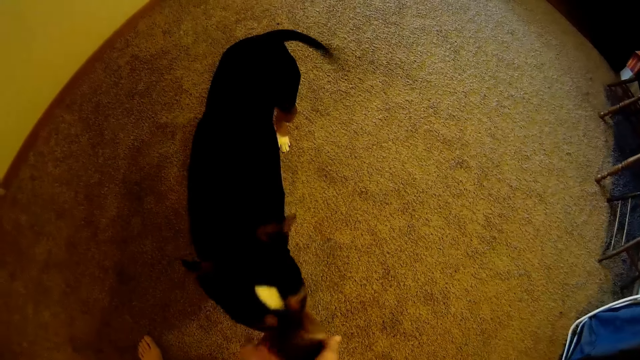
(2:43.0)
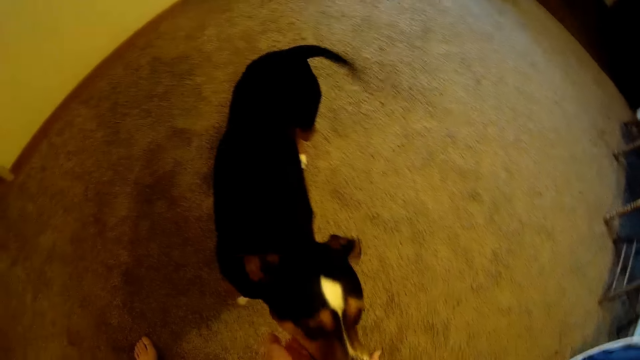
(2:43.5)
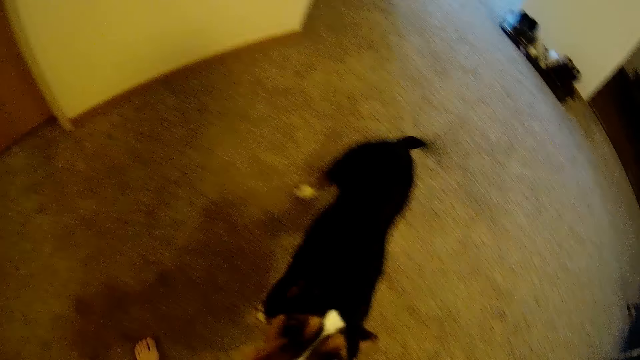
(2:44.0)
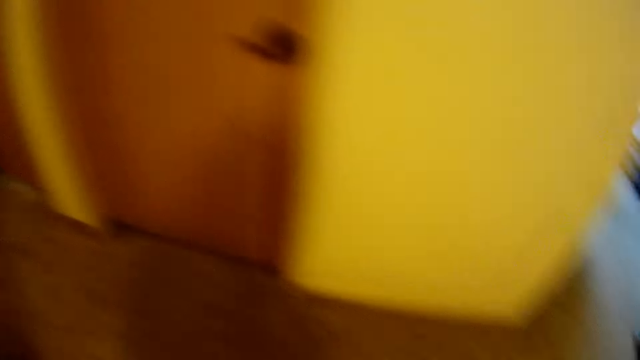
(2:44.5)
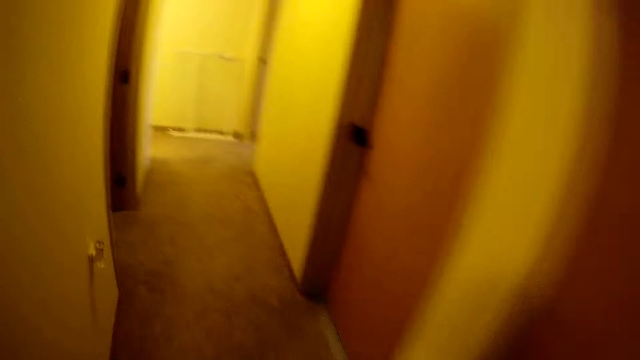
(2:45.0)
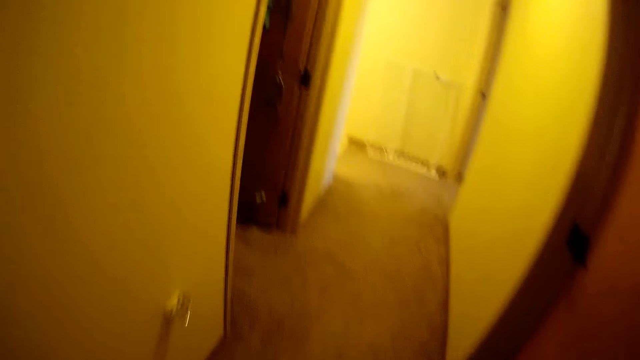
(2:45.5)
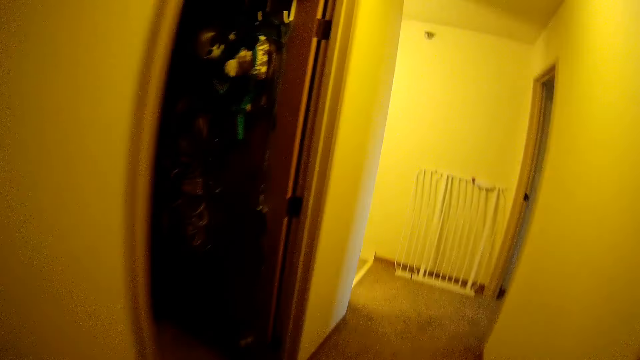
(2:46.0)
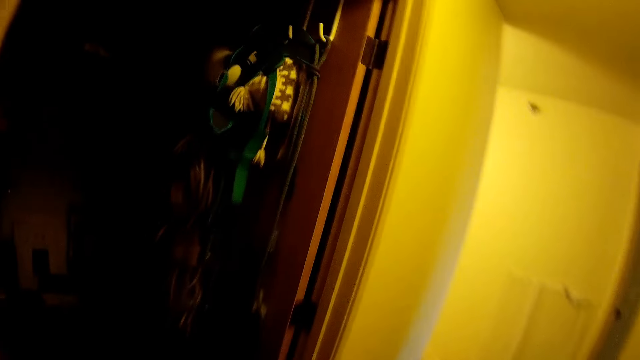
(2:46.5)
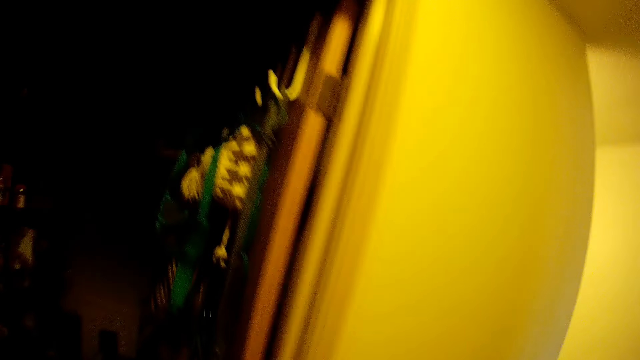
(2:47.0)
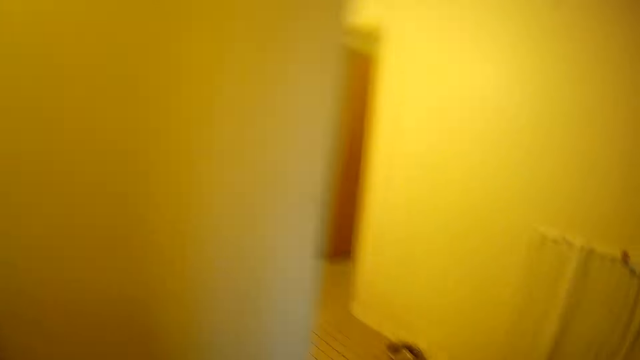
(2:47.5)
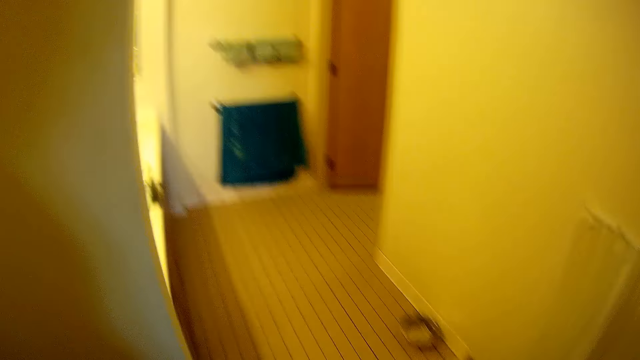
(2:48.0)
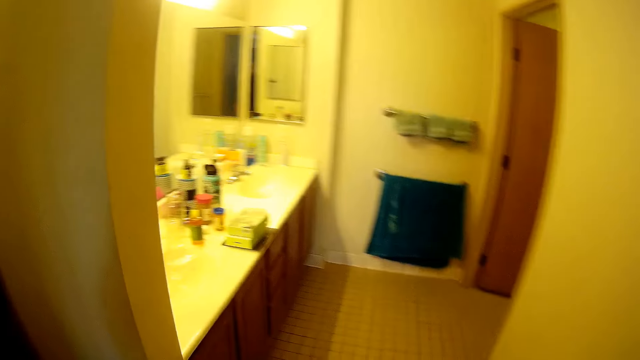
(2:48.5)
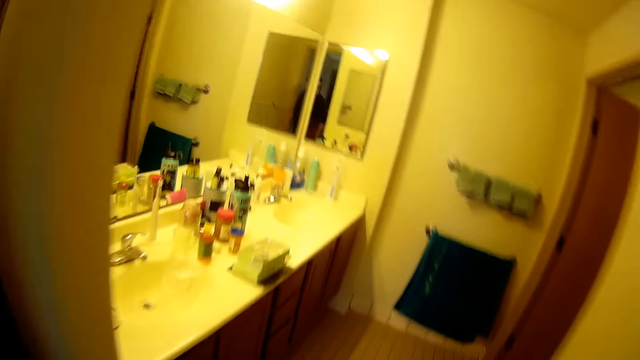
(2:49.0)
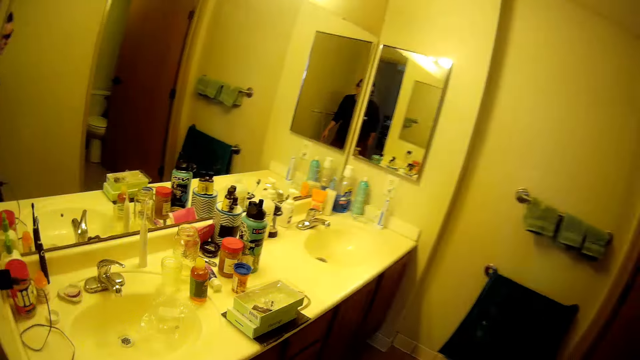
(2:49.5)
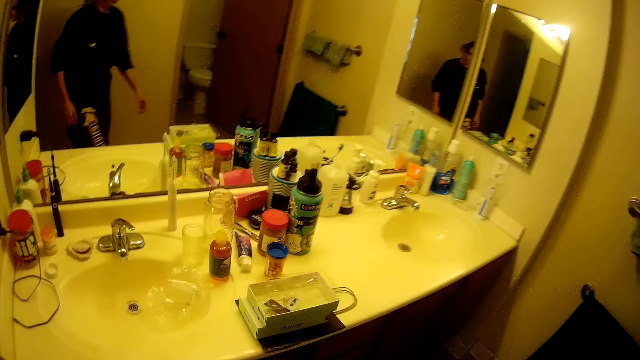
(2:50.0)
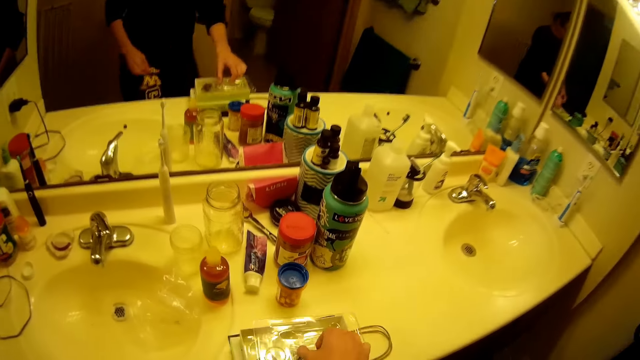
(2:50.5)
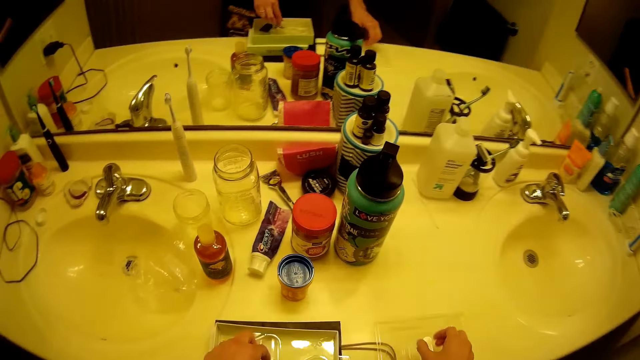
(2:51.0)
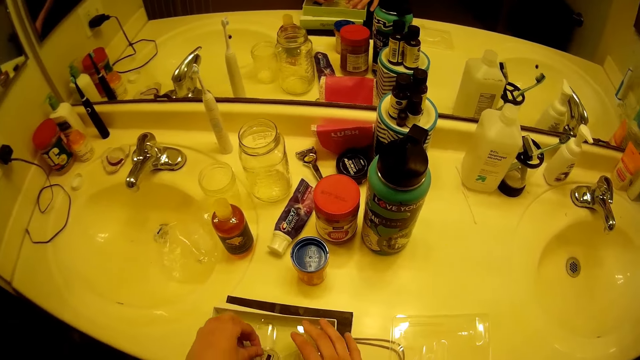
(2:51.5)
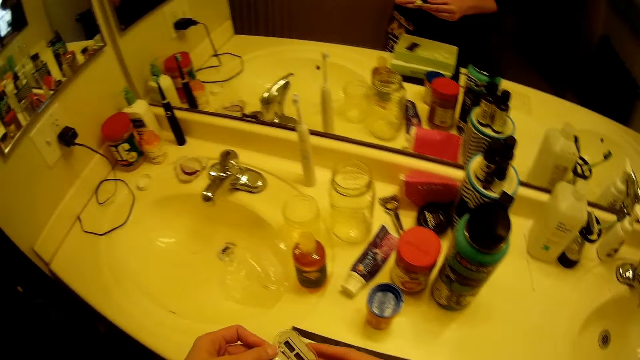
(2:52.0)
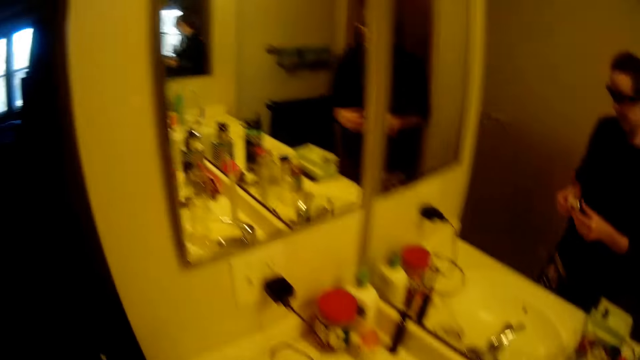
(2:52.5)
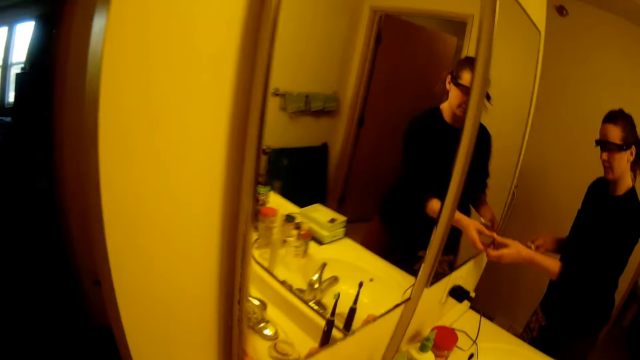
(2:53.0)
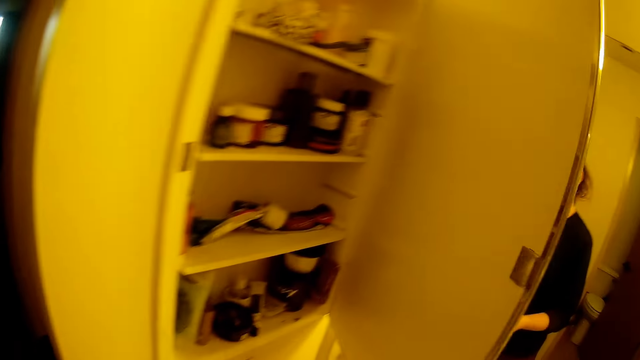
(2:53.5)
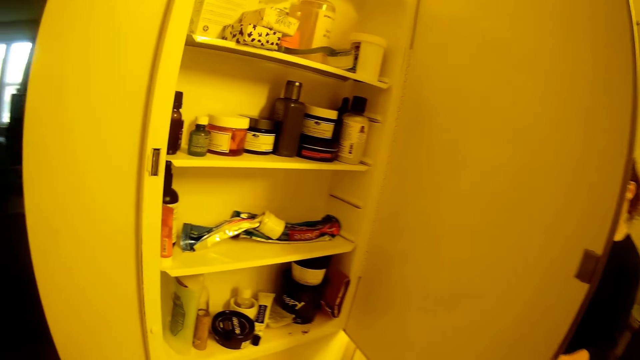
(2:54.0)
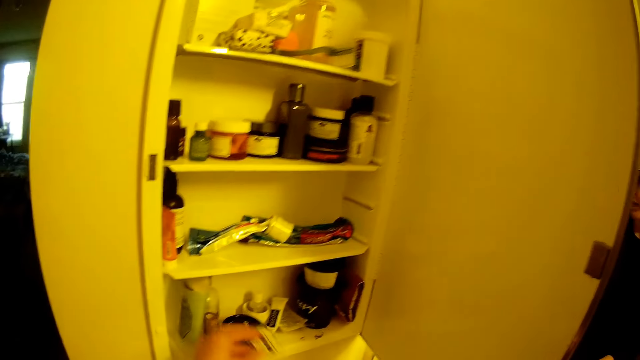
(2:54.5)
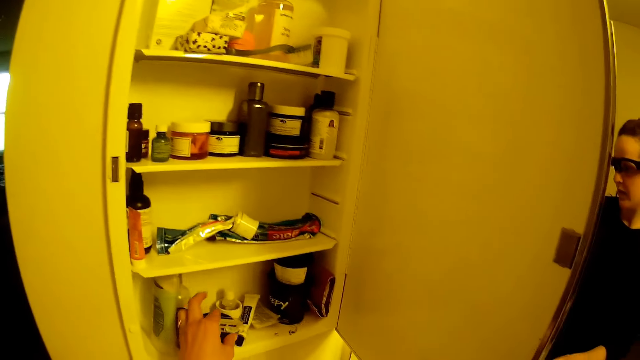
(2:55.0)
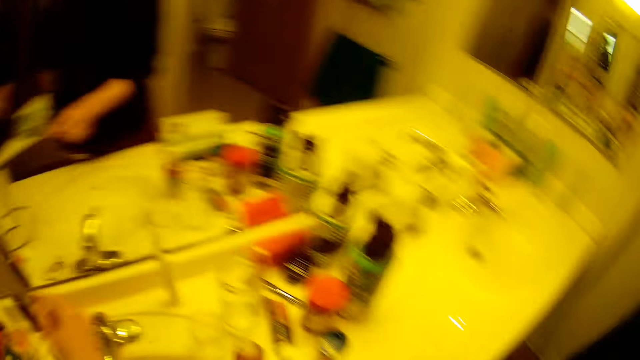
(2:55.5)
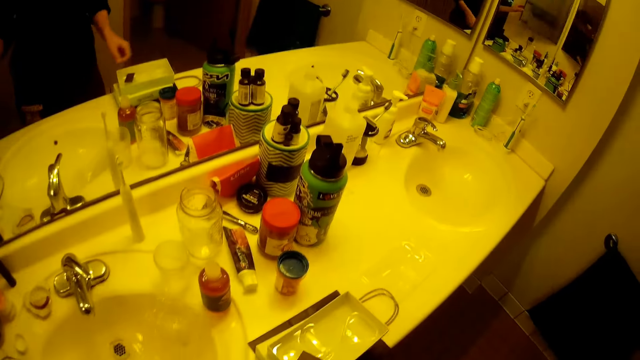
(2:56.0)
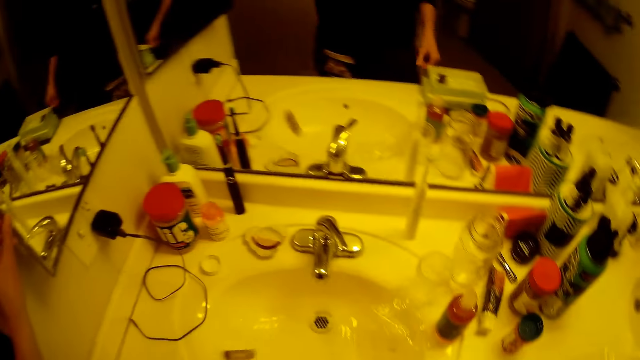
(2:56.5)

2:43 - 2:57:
The camera wearer walks towards the bathroom. He opens the packet. He picks an electric nail trimmer from its case. He places the electric nail trimmer in the bathroom cabinet with his hand. He opens the door.

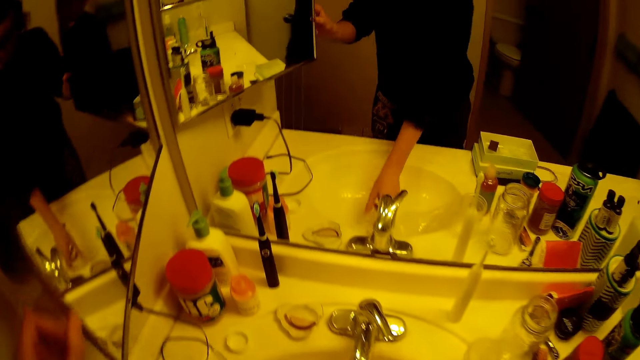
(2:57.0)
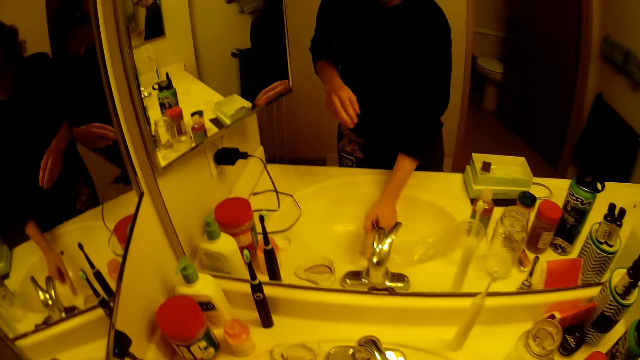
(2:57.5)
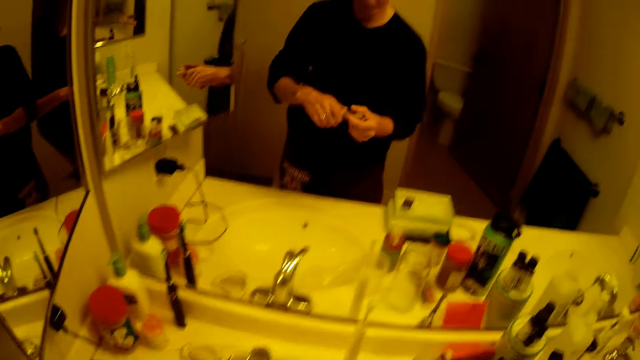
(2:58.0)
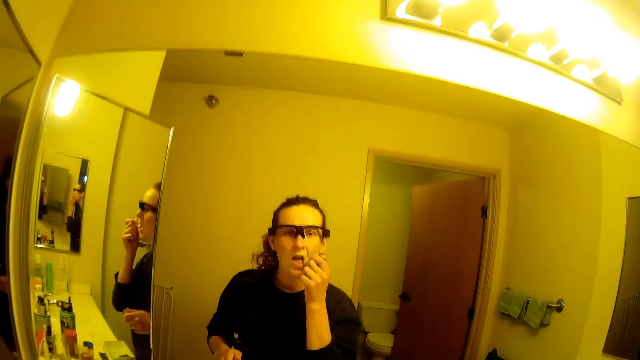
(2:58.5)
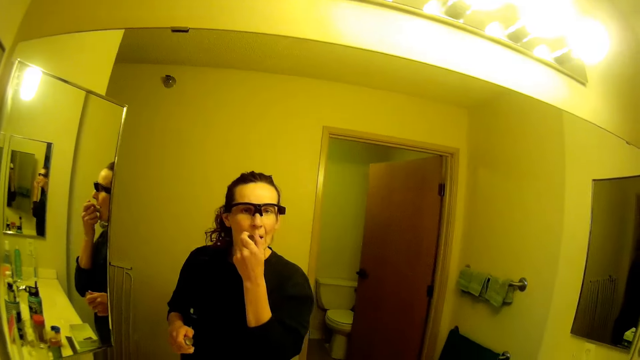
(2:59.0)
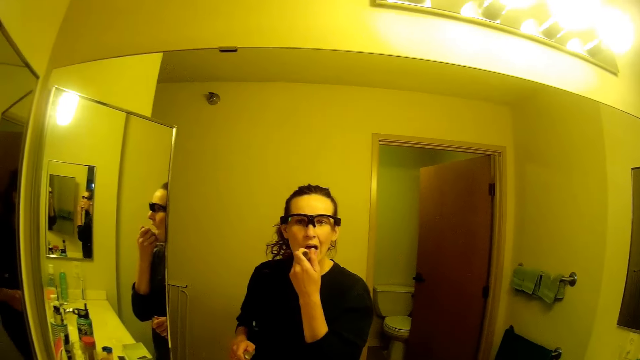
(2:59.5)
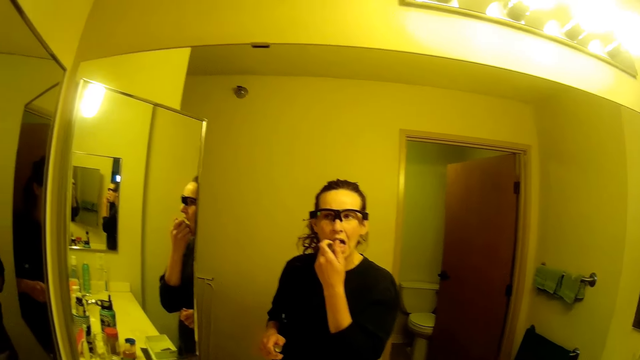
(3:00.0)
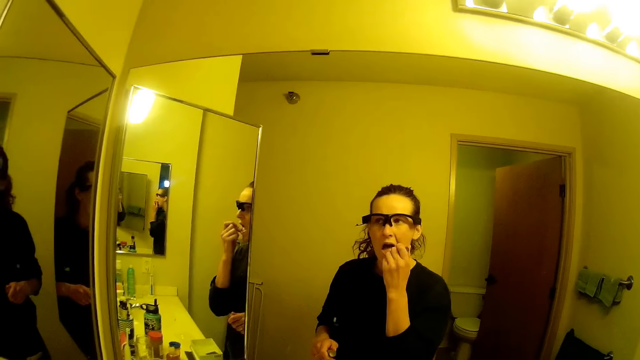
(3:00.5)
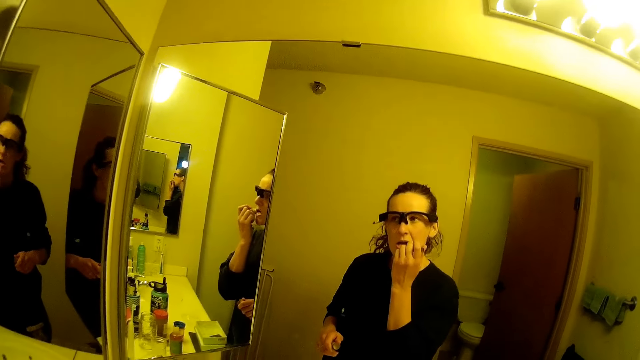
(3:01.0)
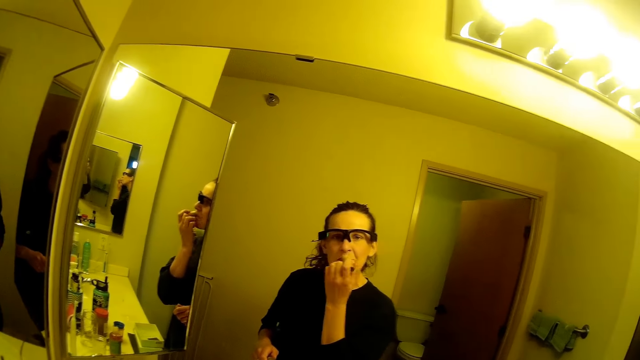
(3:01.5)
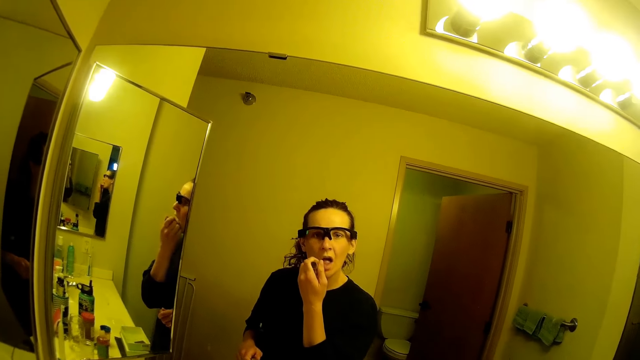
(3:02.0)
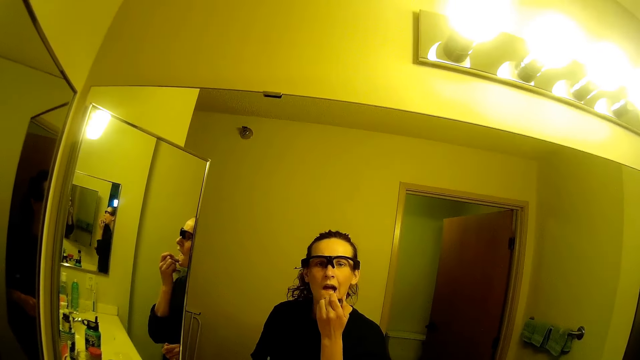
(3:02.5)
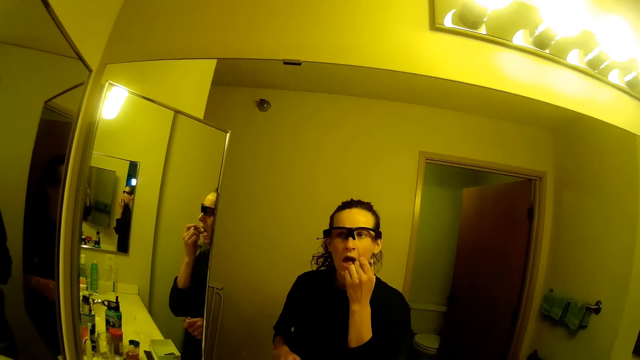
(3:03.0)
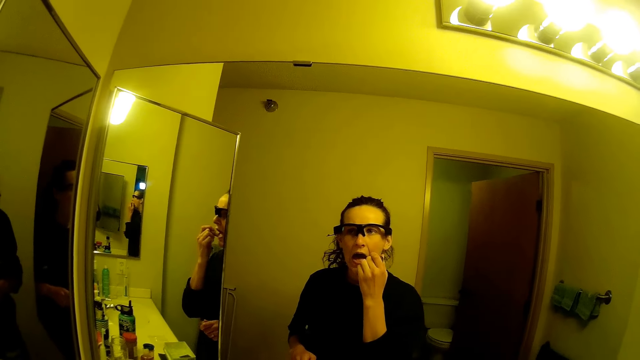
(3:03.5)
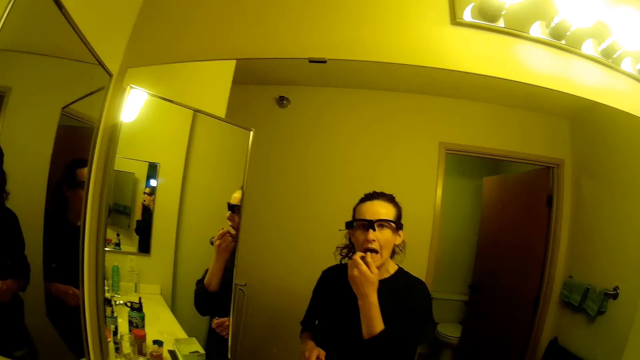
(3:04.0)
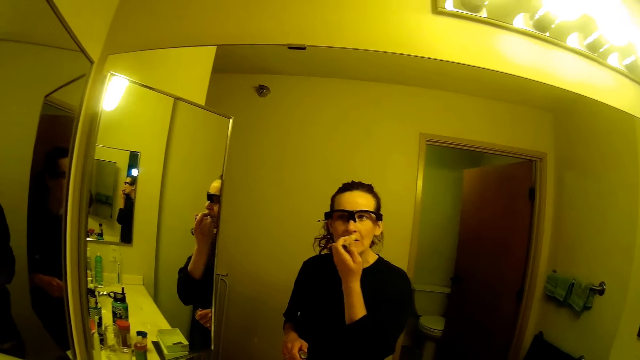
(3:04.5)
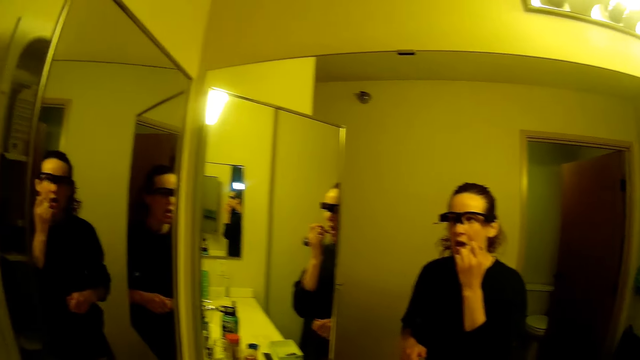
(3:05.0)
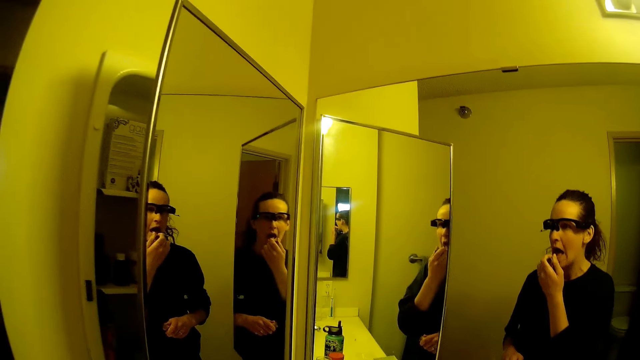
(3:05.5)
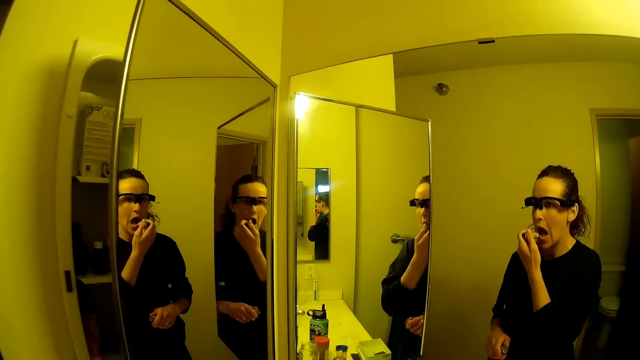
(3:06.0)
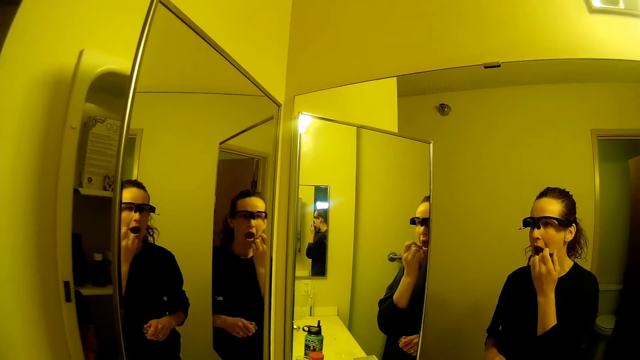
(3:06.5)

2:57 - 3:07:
The camera wearer picks a lip gloss from the bathroom corner top. He applies the lip gloss on his lips.
